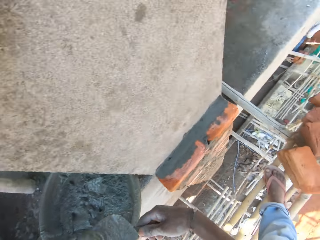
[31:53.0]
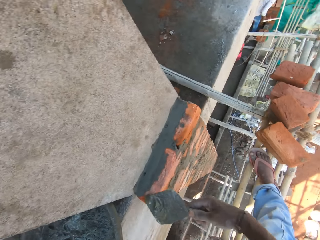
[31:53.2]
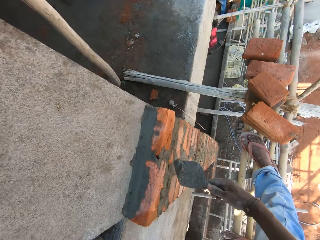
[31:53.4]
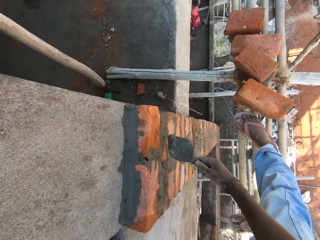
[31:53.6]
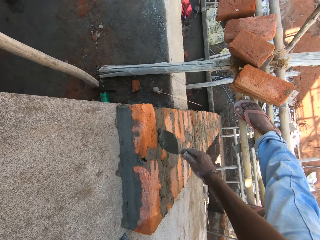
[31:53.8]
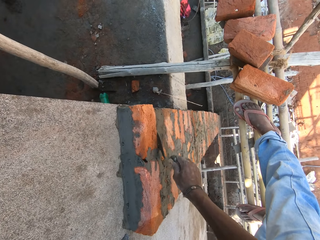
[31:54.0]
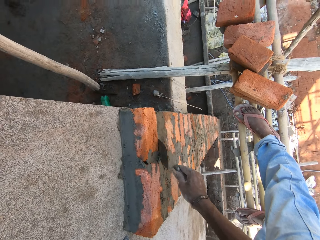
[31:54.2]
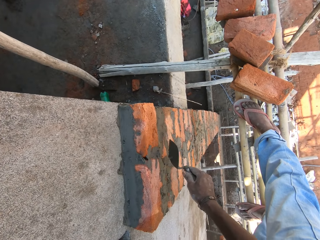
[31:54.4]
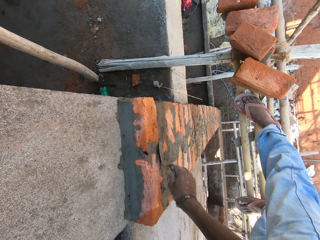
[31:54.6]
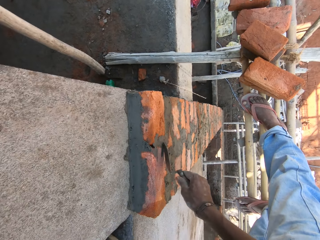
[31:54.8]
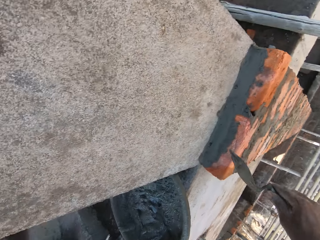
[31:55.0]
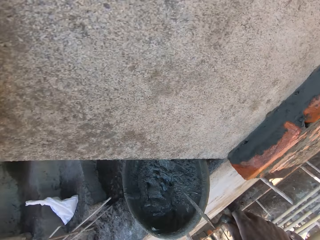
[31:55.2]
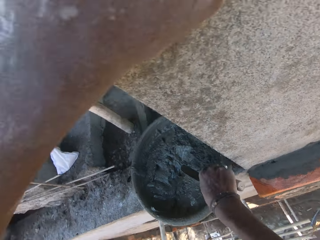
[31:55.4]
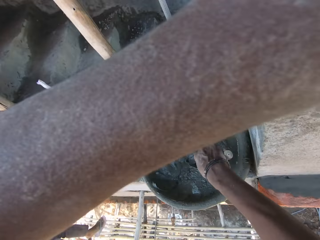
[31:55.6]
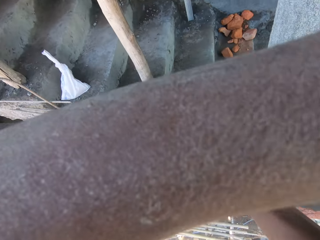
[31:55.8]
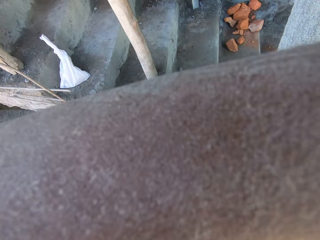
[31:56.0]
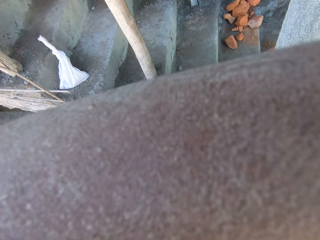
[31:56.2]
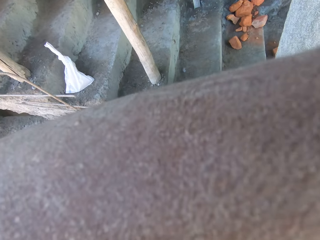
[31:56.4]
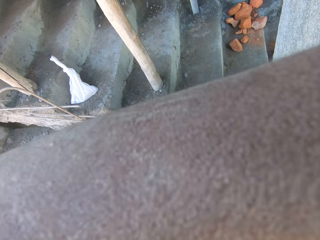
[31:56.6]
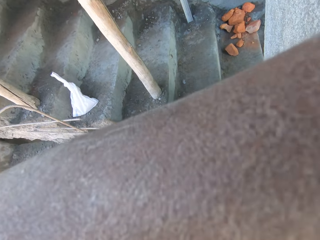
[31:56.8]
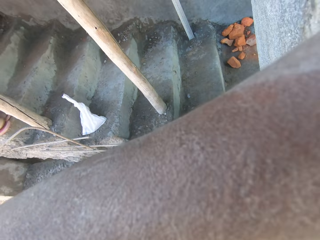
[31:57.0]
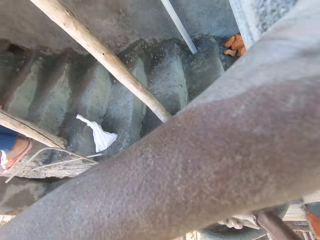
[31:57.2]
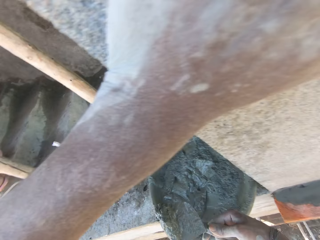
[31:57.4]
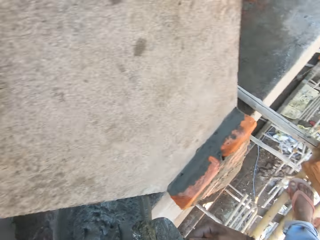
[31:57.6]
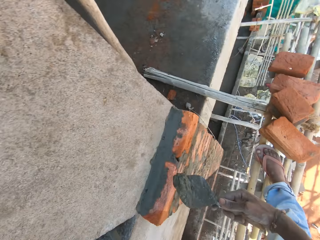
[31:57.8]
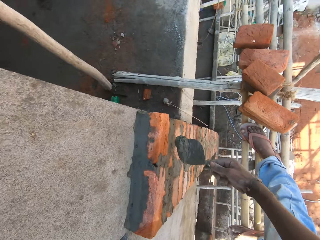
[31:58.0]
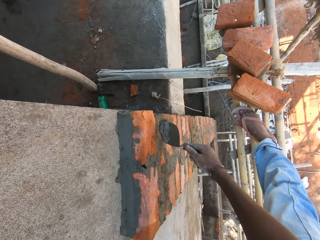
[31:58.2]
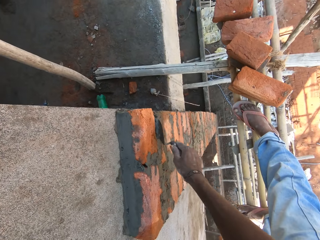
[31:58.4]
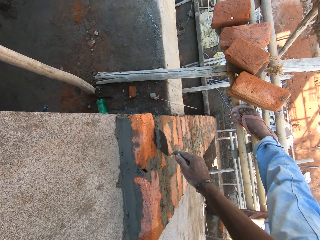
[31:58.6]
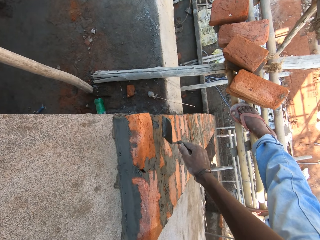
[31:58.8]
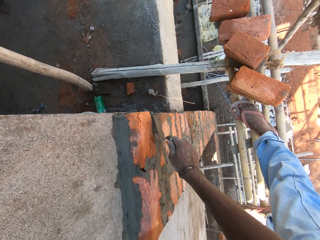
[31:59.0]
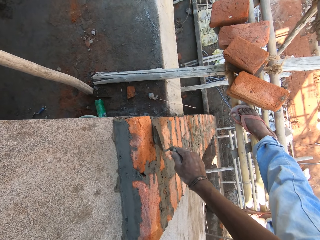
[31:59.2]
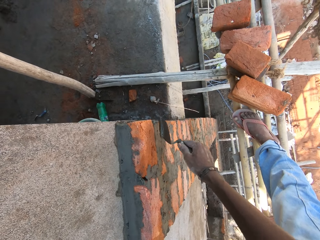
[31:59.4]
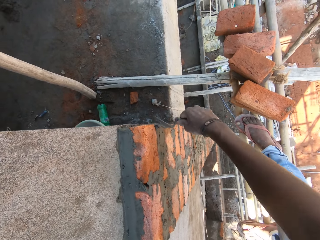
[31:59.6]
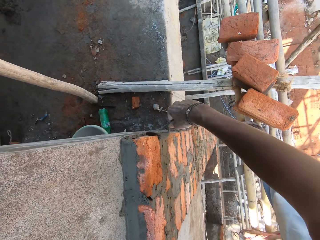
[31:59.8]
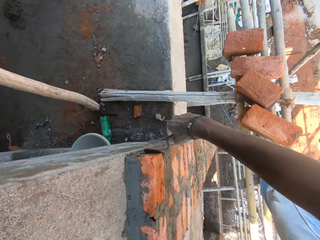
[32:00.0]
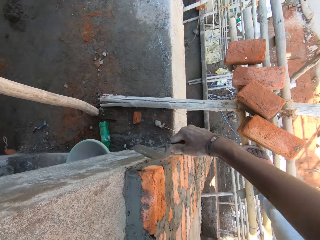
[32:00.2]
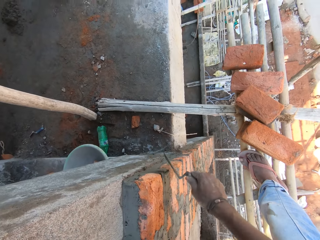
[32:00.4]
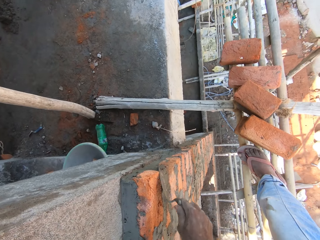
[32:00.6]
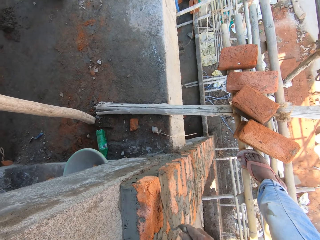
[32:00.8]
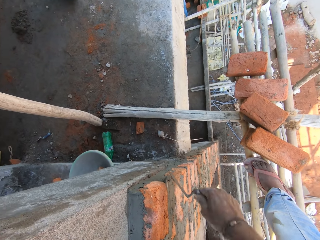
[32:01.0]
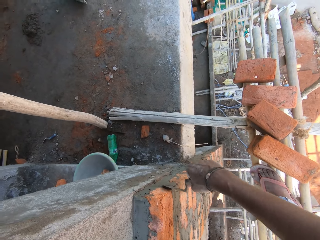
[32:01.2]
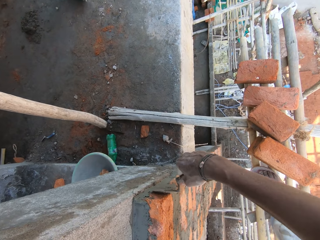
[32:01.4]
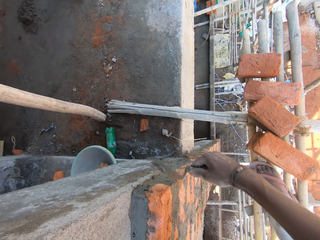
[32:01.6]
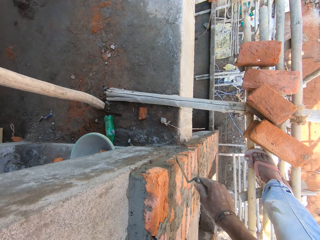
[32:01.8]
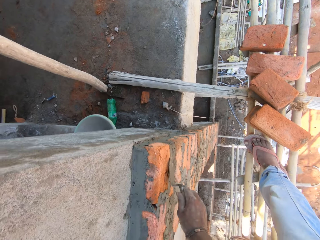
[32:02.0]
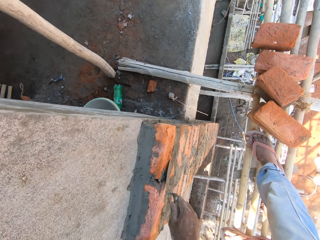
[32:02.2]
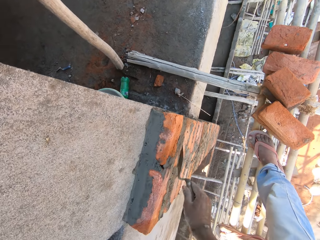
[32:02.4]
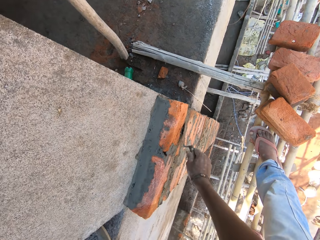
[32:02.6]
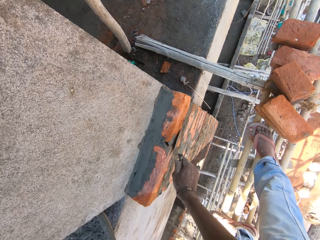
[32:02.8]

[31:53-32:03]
The camera wearer takes mortar from the head pan with the hand trowel in his right hand. He plasters the mortar in the hand trowel in his right hand on the wall. He takes the mortar from the head pan with the hand trowel in his right hand. He plasters the mortar in the hand trowel in his right hand on the wall.

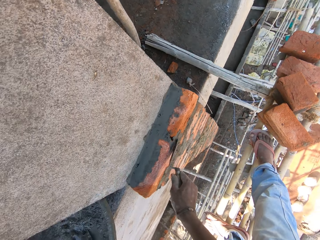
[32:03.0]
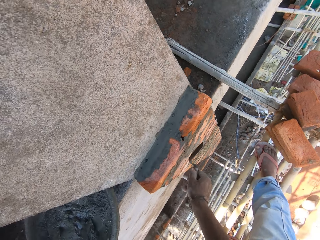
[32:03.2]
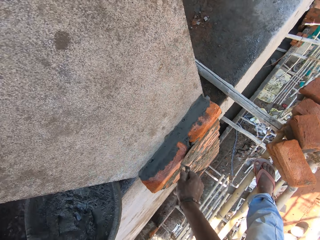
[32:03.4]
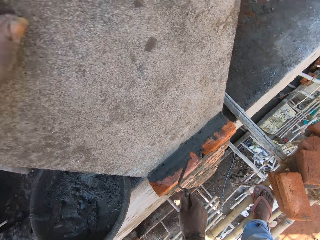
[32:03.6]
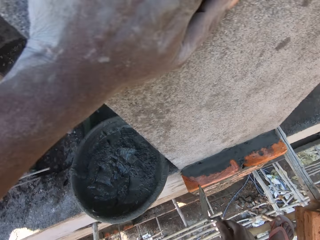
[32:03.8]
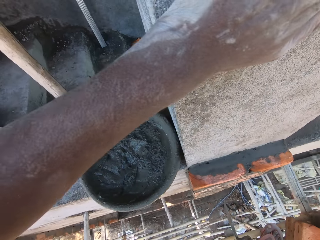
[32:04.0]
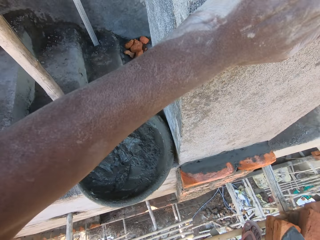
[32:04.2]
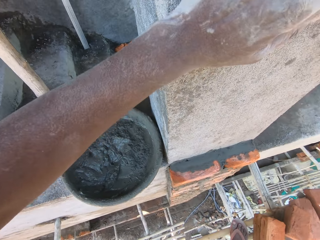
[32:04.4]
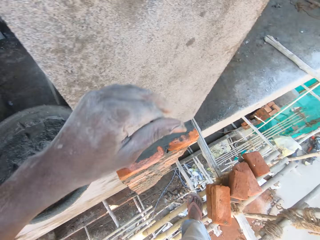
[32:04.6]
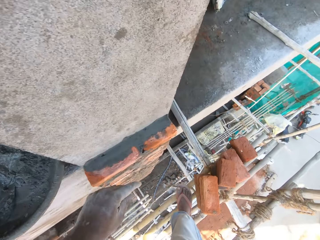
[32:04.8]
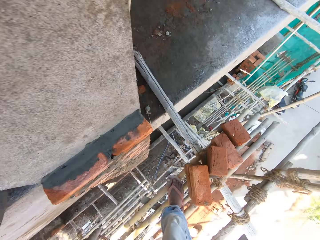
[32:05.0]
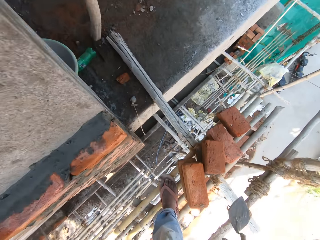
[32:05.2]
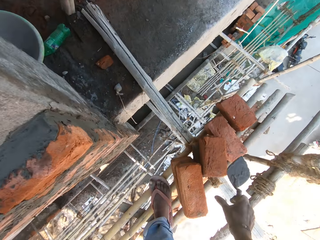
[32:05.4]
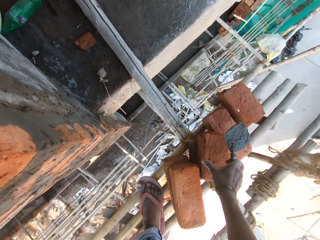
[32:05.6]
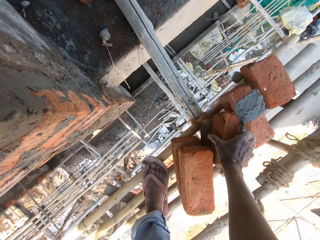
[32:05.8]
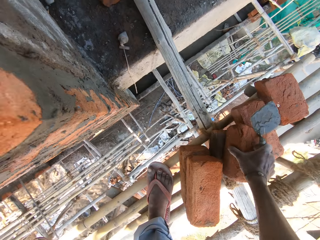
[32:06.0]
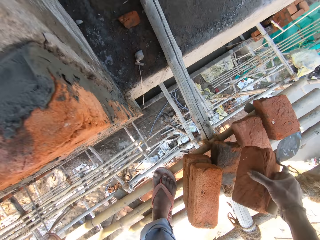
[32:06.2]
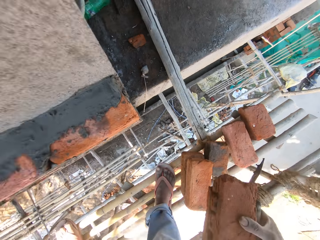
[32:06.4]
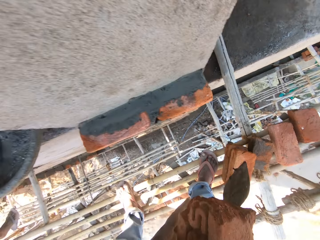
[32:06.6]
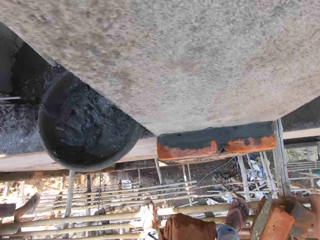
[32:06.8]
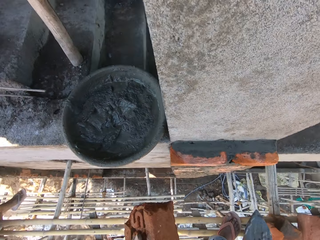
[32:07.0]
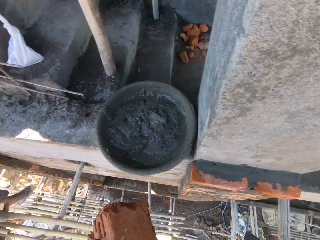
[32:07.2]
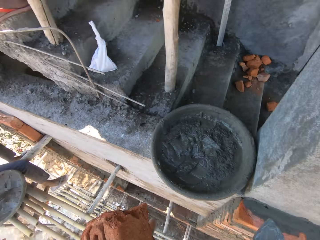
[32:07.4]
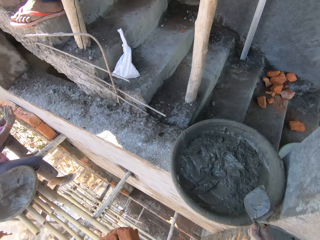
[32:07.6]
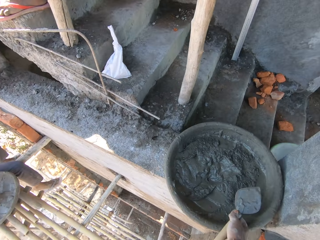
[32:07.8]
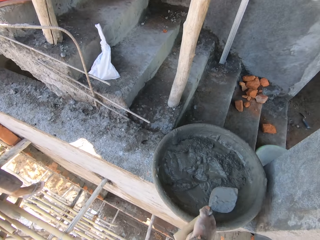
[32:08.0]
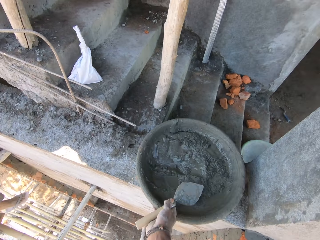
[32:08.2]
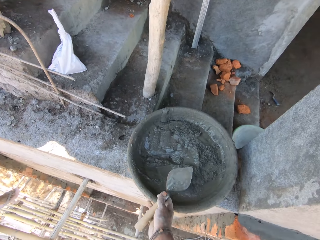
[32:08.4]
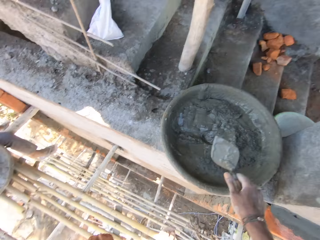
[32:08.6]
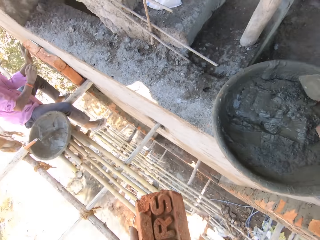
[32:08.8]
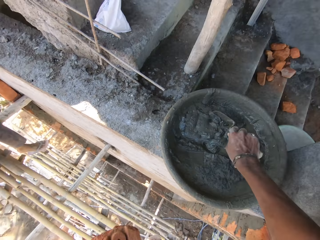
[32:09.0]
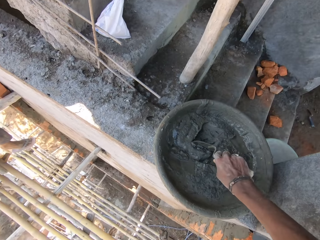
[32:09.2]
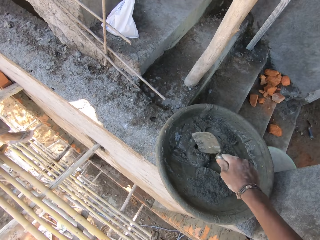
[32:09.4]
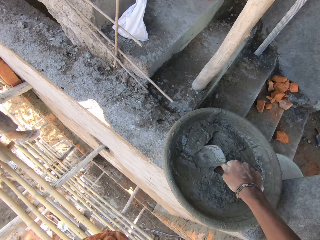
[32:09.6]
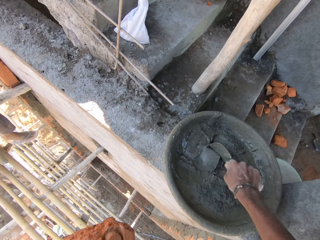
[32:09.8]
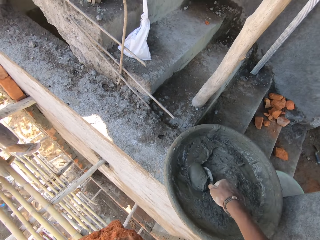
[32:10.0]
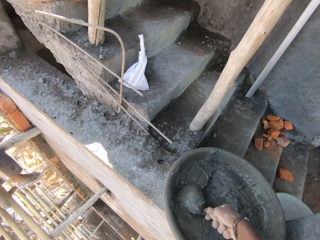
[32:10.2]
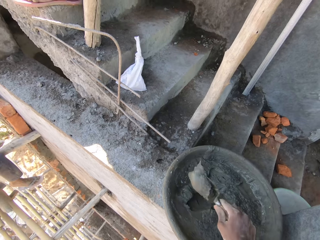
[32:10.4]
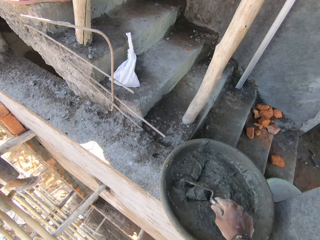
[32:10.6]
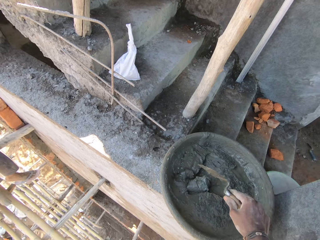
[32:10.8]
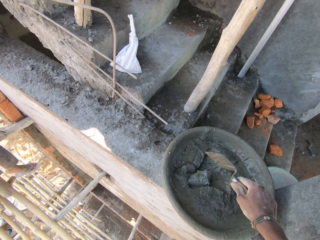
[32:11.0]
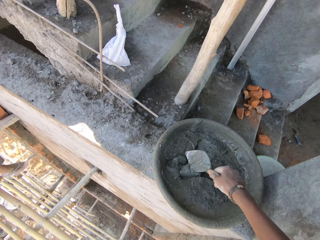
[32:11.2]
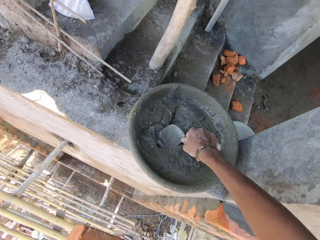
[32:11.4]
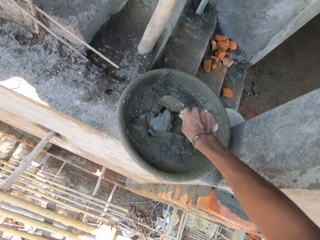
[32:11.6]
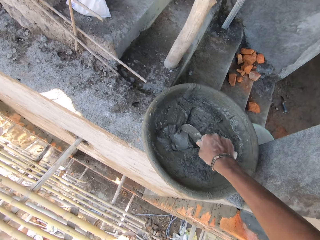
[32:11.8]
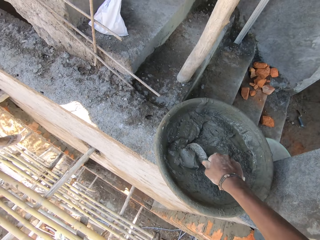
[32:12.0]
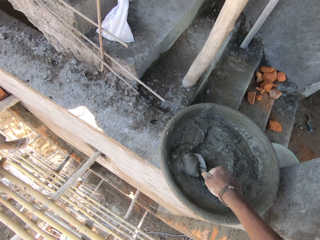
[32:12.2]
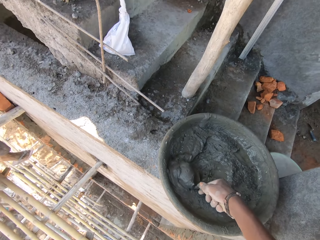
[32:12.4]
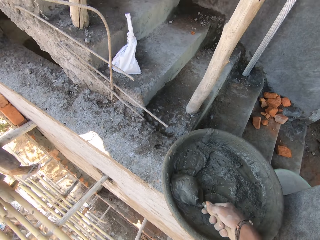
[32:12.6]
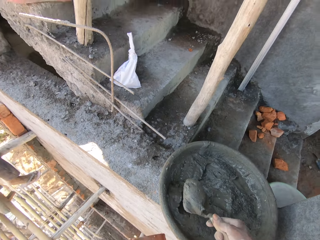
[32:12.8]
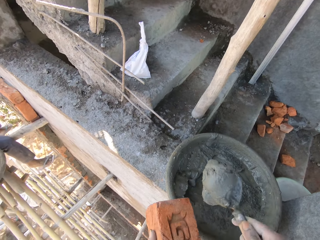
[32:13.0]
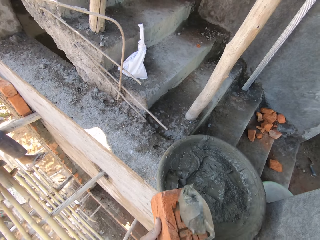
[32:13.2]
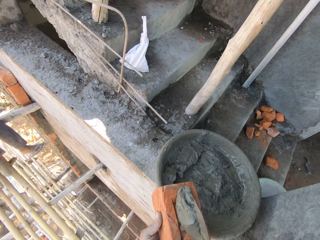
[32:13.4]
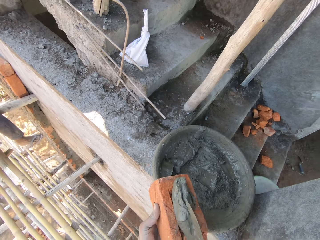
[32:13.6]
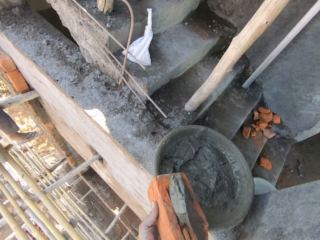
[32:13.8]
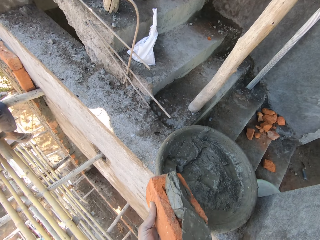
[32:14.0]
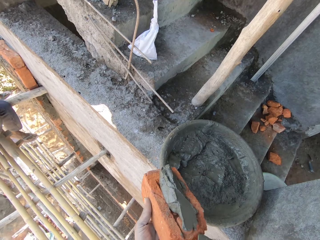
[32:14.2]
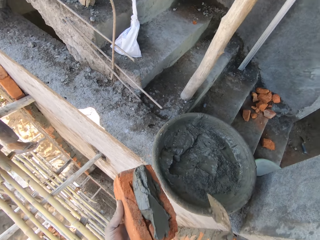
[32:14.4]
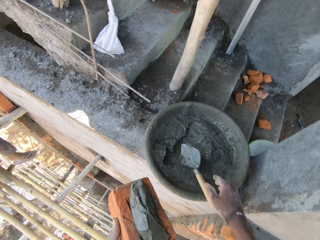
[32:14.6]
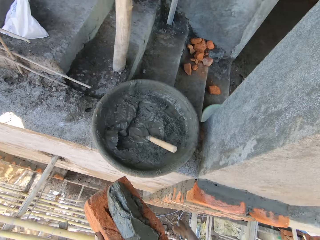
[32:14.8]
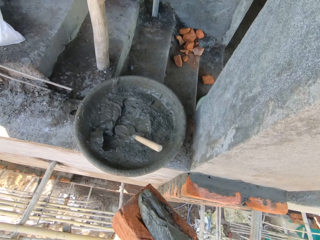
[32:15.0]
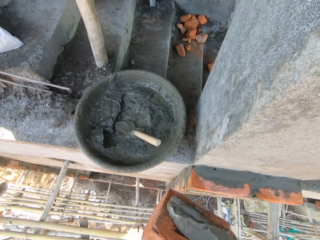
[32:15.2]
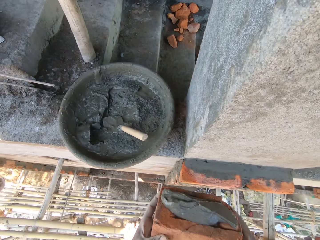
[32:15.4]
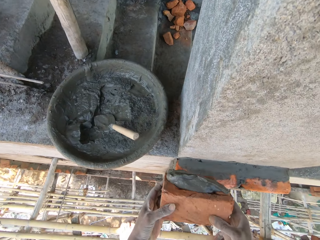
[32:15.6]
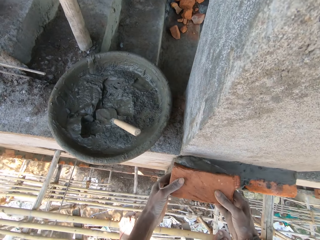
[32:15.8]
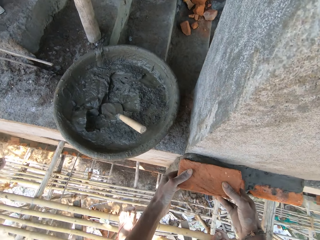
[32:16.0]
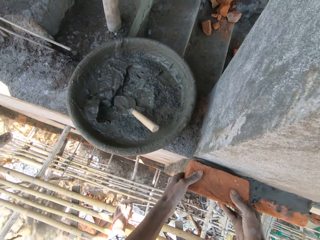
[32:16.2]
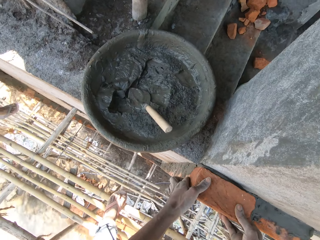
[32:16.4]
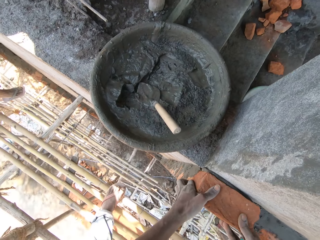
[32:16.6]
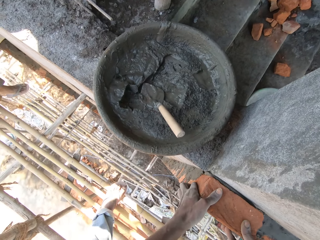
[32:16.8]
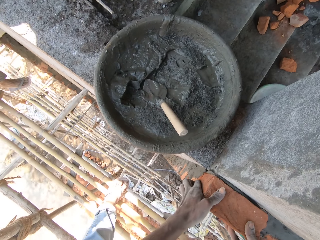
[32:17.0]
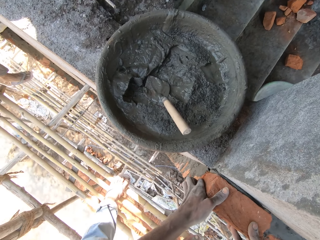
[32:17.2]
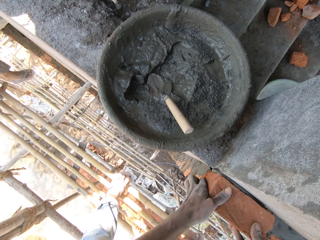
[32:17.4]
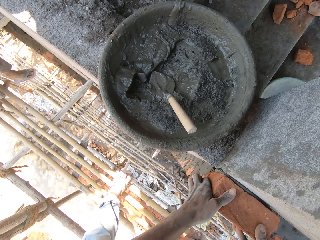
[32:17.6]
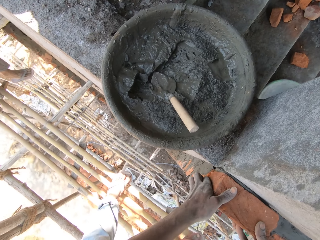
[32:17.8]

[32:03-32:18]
The camera wearer looks around. He picks a brick from the ground with his right hand. He holds the brick with his left hand. He moves the head pan on the ground with his right hand. He mixes the mortar in the head pan with the hand trowel in his right hand. He takes the mortar from the head pan with the hand trowel in his right hand. He pours the mortar in the hand trowel in his hand into the brick in his right hand. He drops the hand trowel in his right hand in the head pan on the ground. He plasters the brick in his hands on the wall. He drops the brick.
